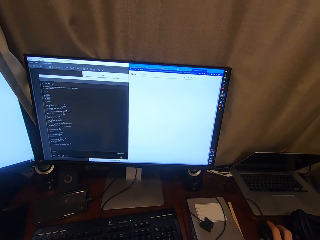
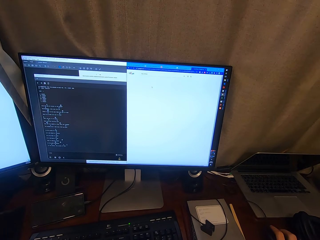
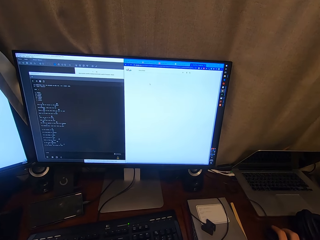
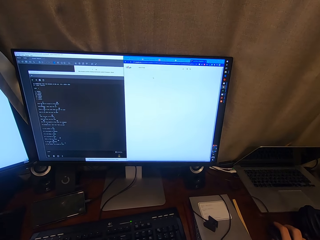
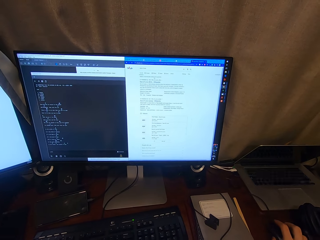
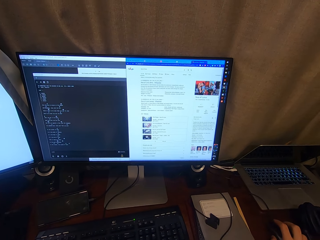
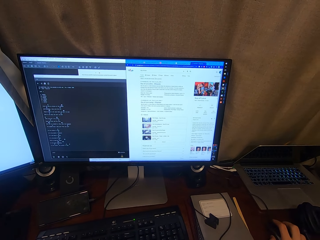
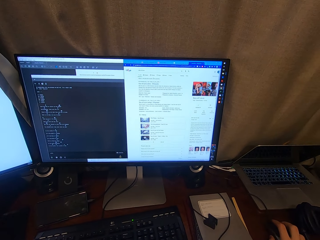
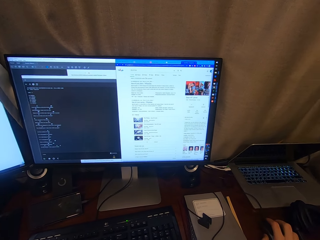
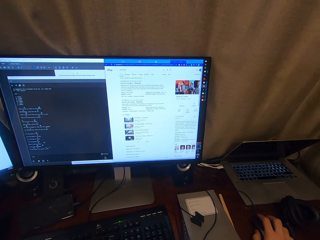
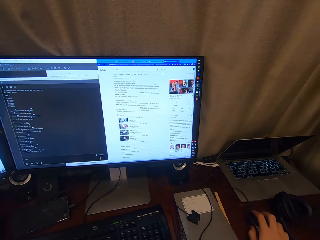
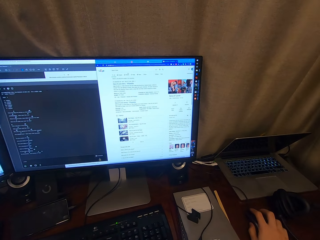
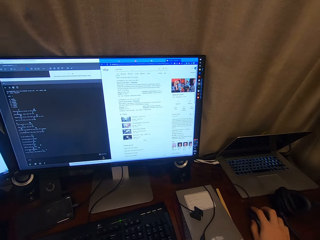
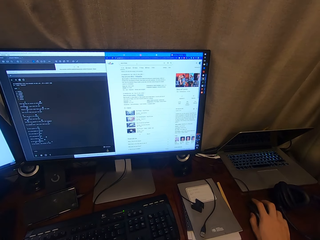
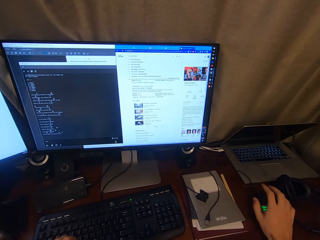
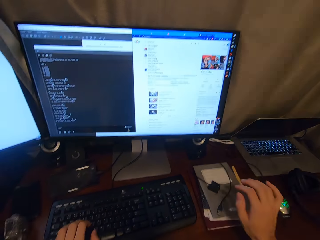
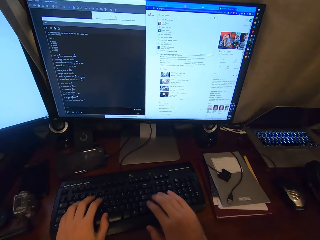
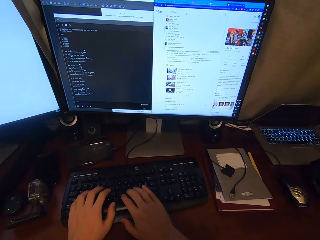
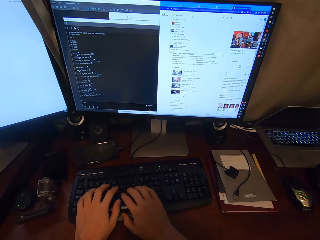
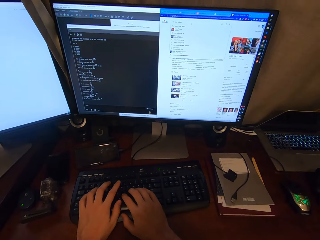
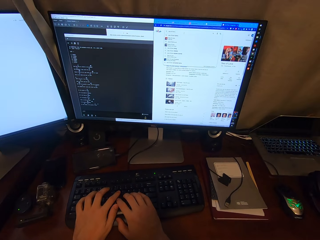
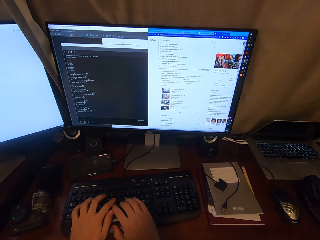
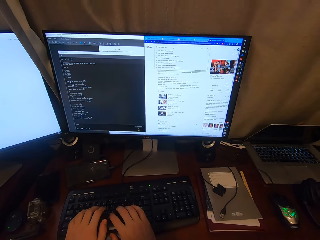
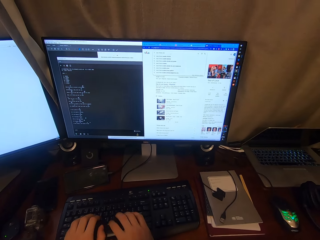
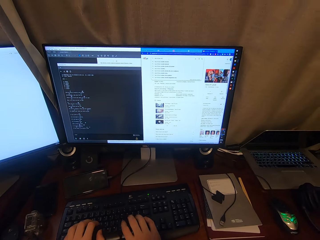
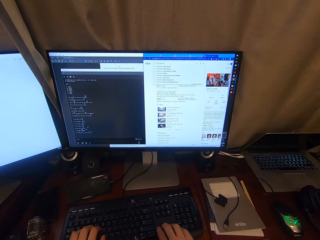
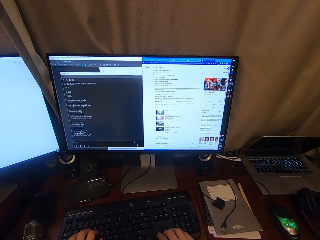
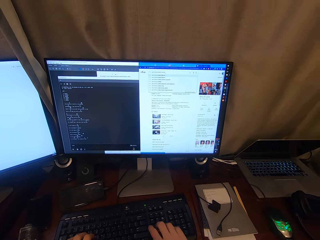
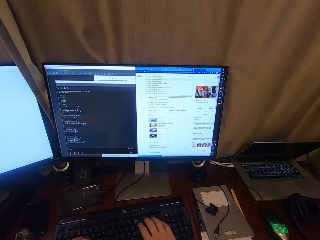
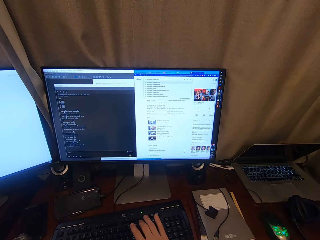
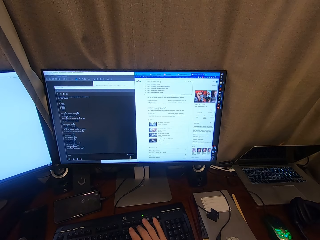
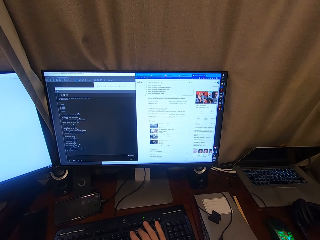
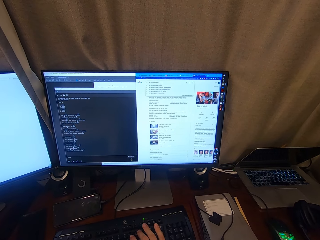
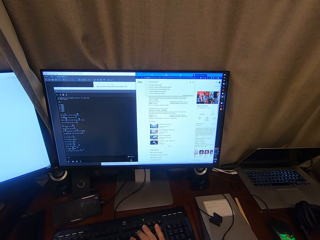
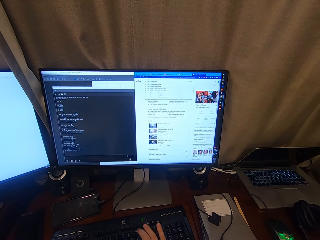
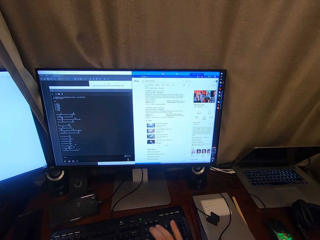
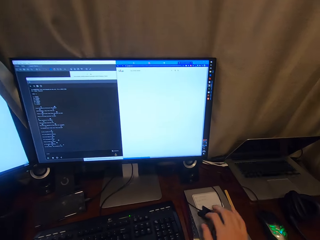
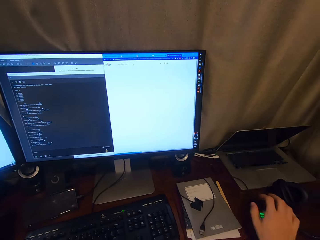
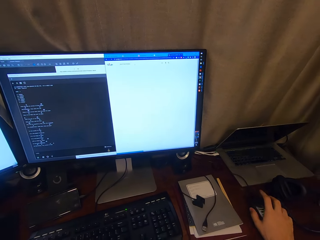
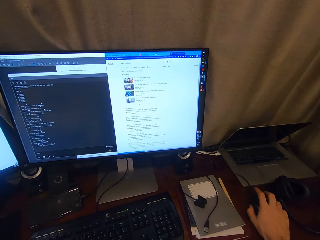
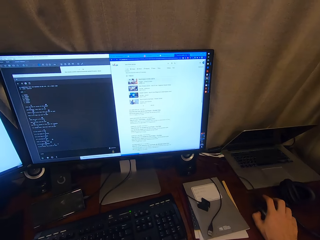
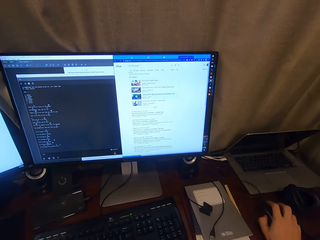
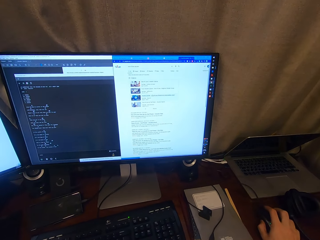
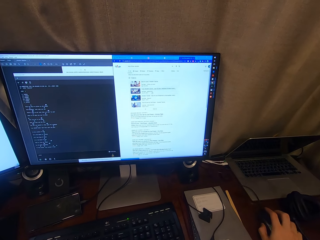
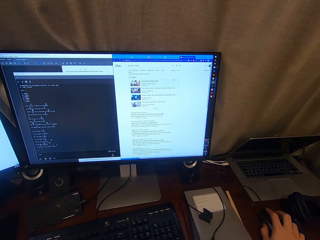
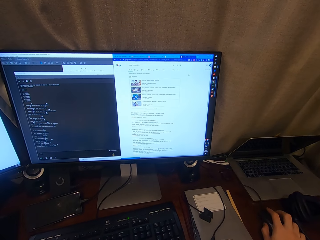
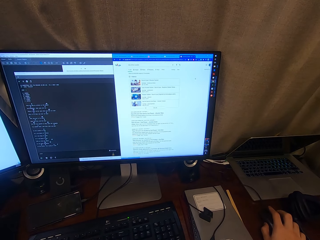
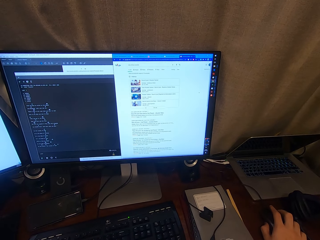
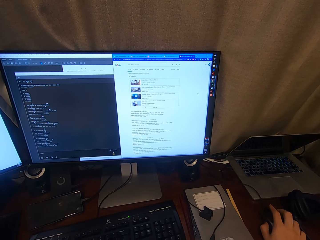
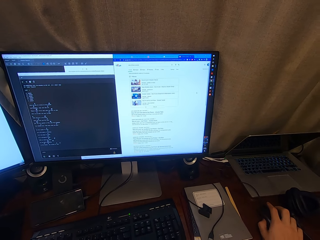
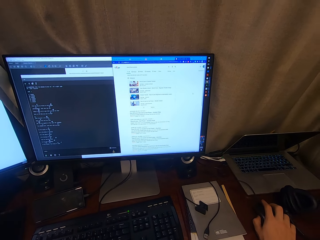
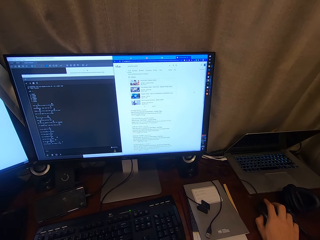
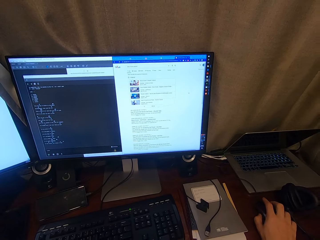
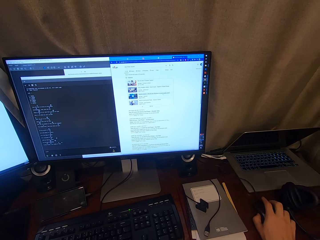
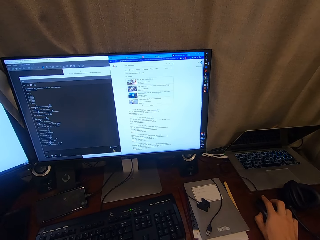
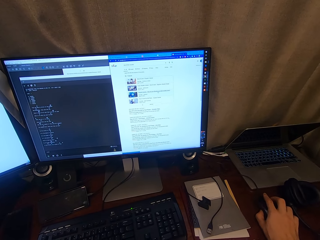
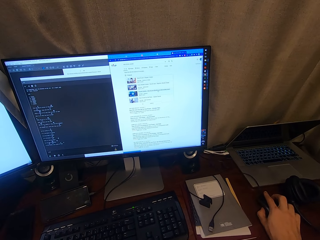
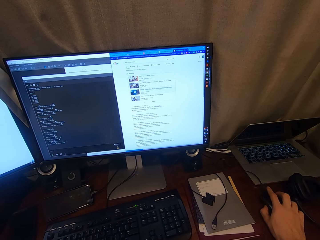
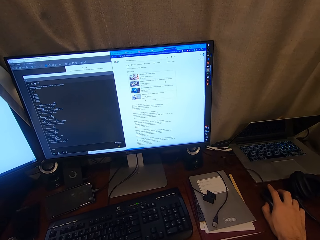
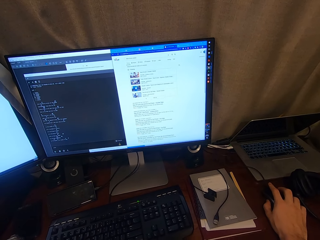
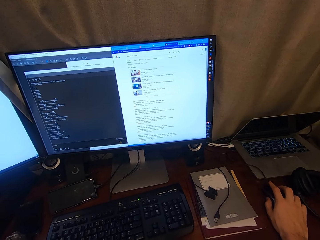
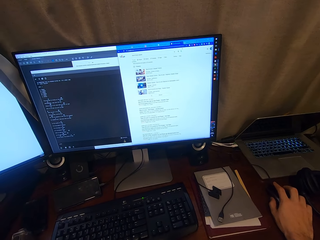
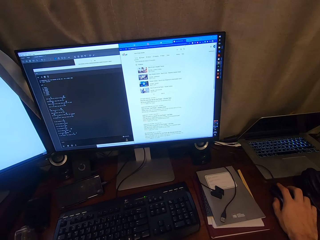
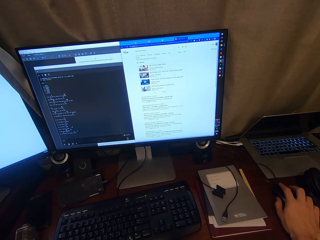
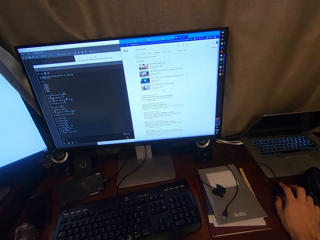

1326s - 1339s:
The camera wearer presses a mouse. They type on the keyboard. They control the computer with the mouse.

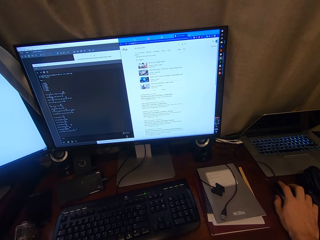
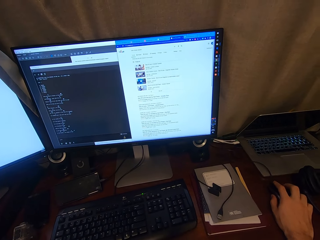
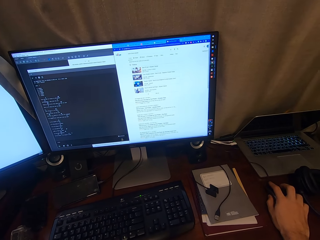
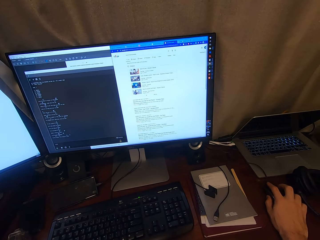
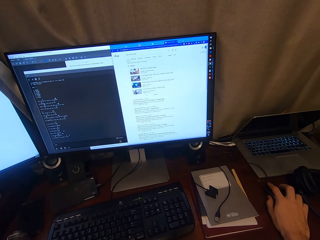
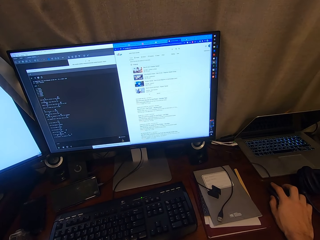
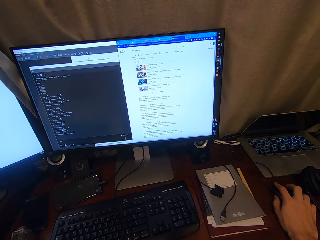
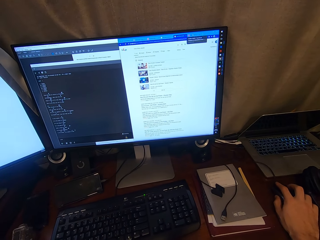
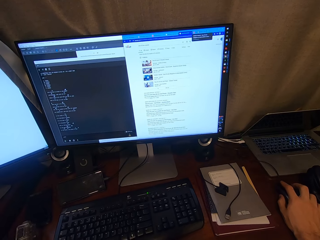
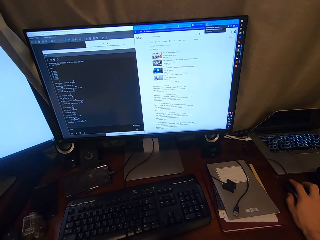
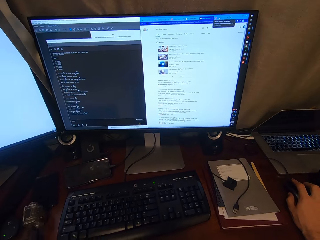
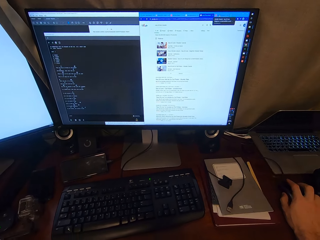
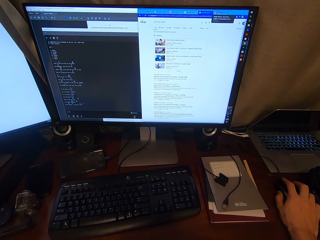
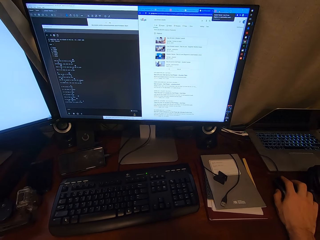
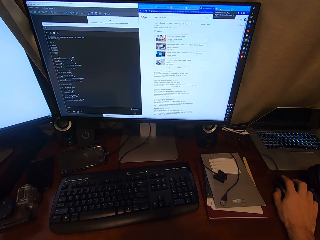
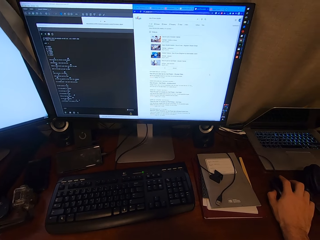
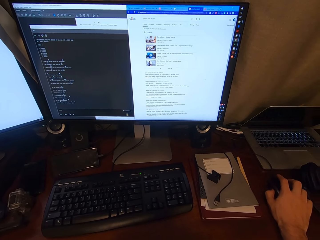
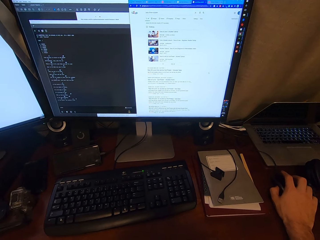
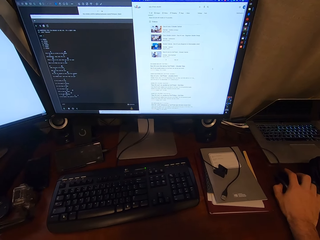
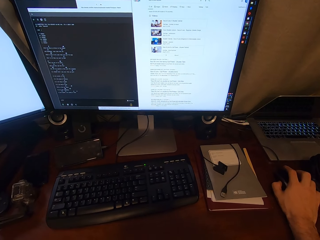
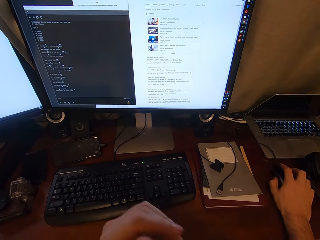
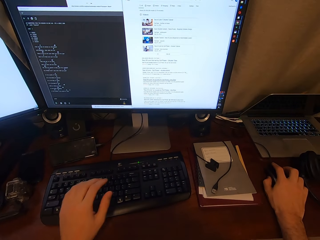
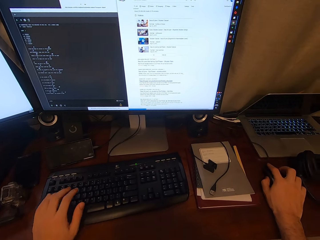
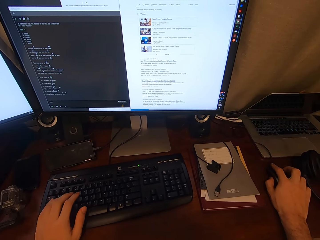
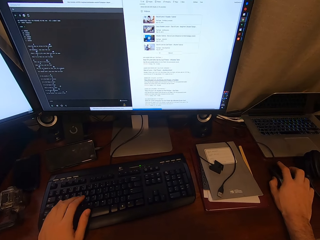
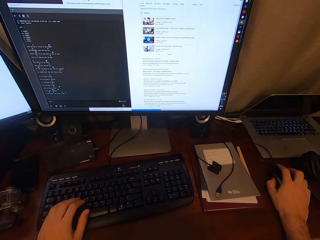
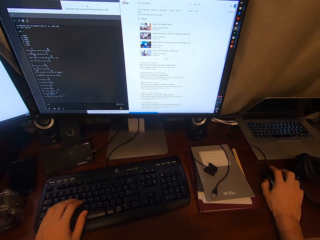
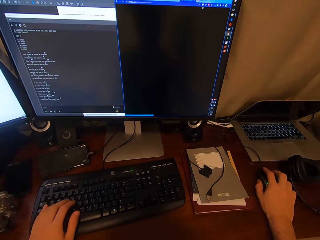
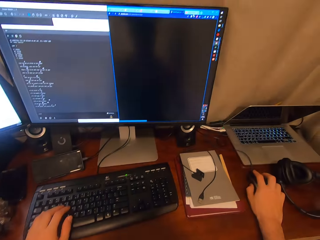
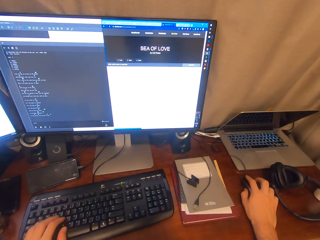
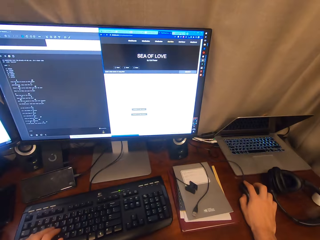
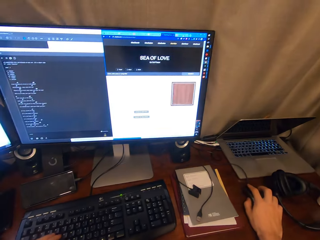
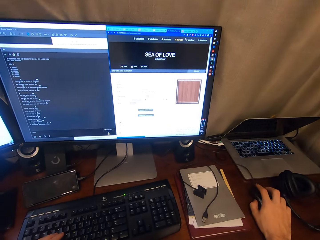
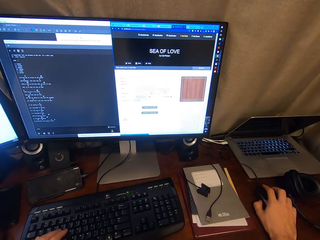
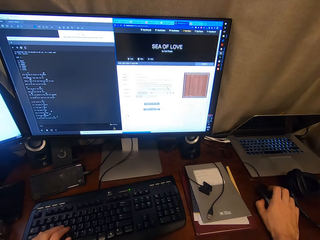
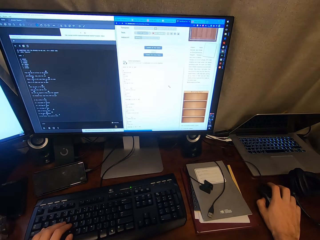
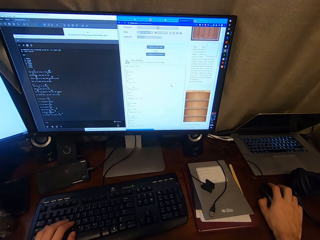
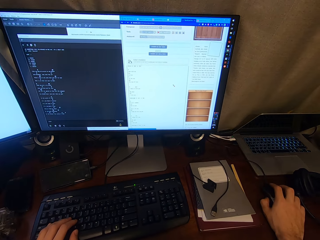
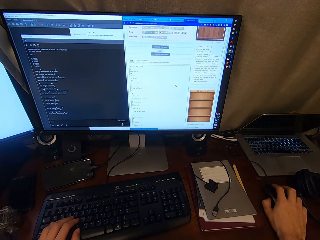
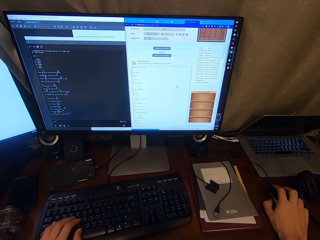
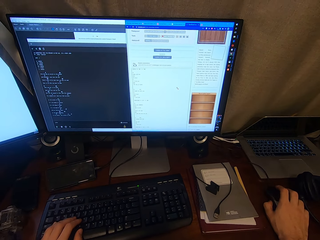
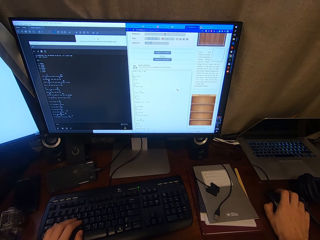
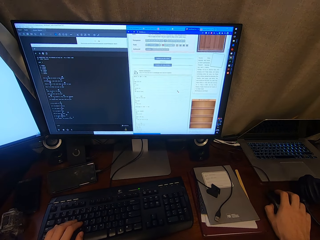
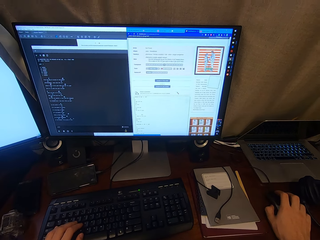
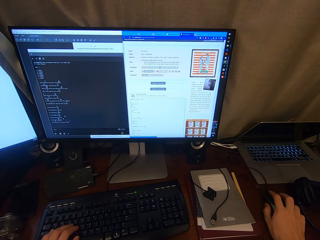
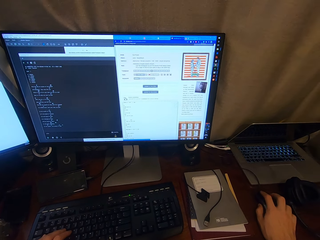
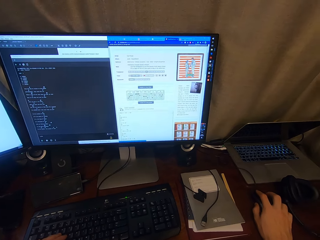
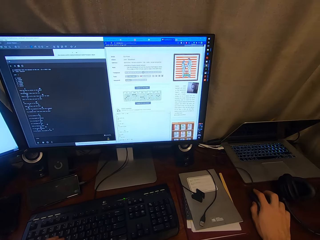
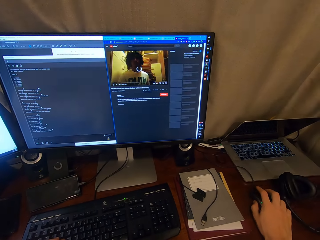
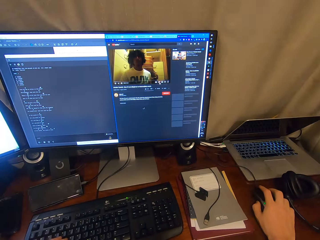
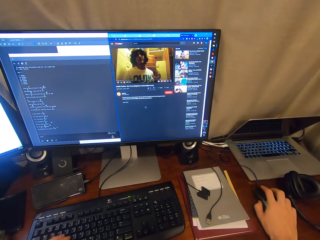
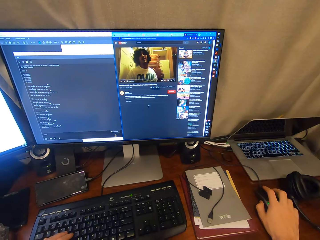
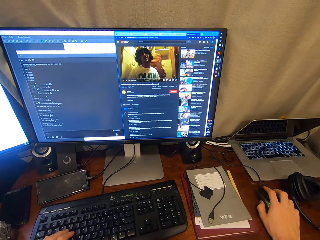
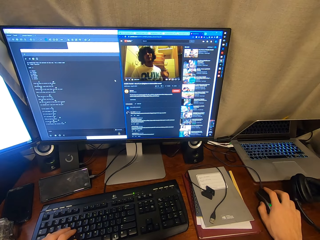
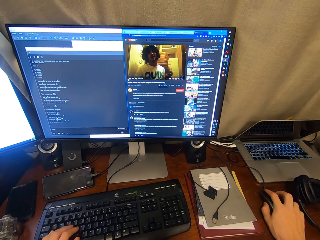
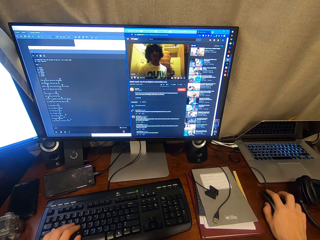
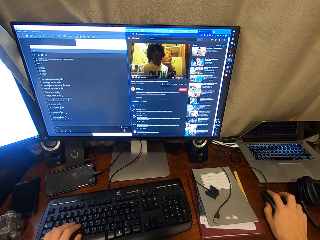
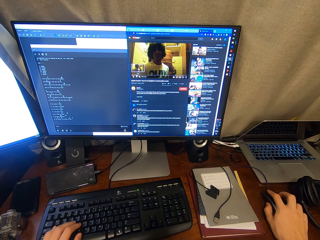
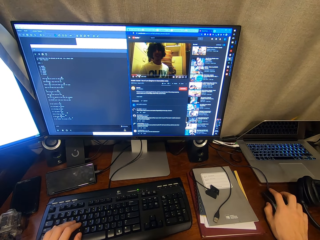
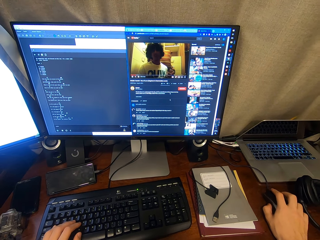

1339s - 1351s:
The camera wearer looks around. They press the keyboard with the left hand. They use a mouse and scroll the mouse.
